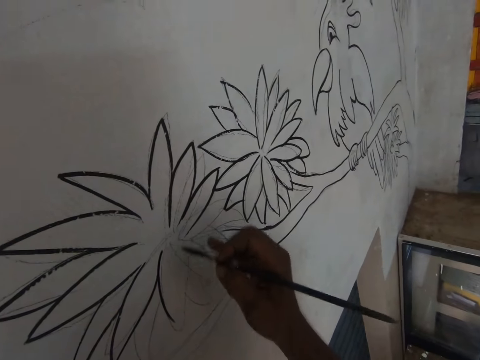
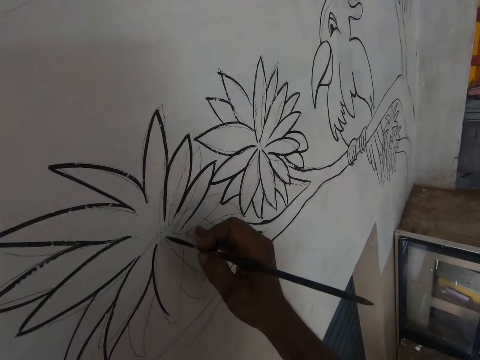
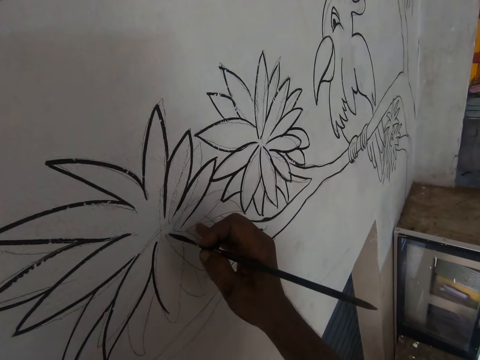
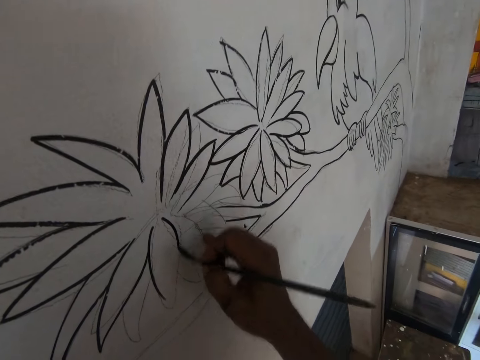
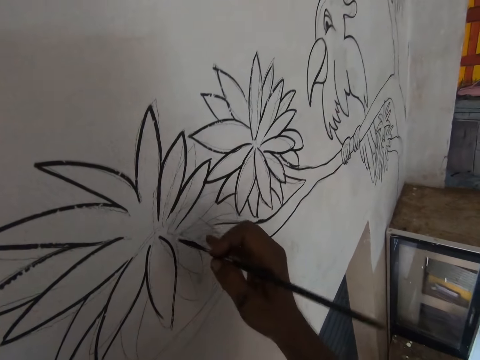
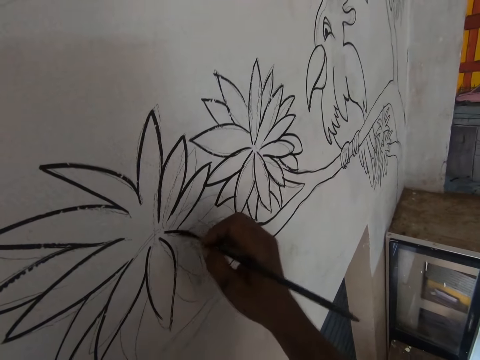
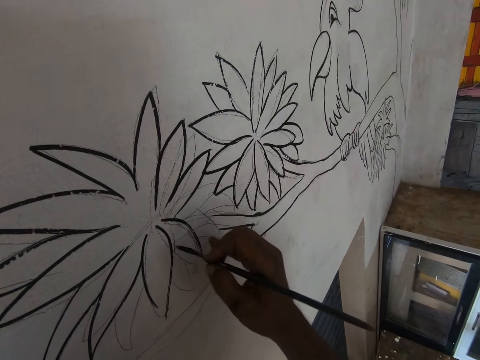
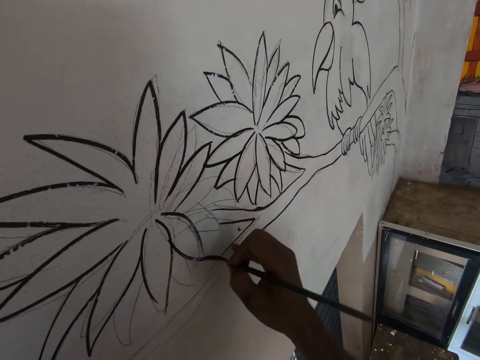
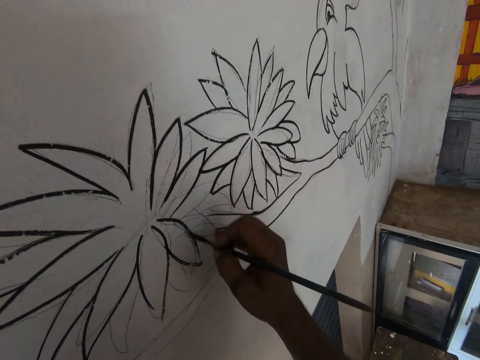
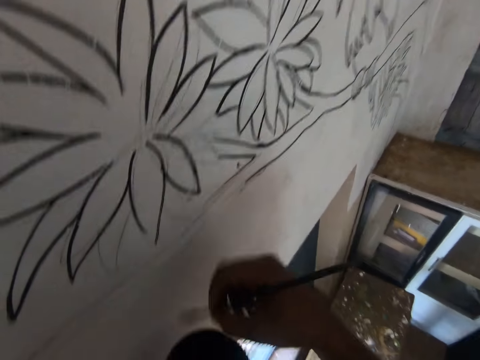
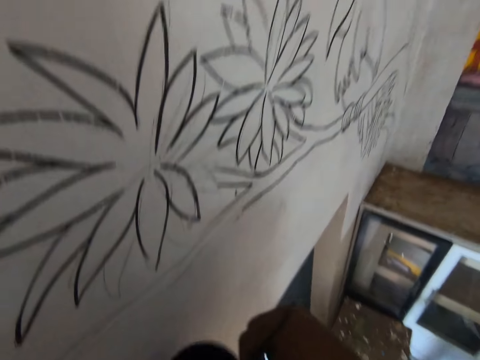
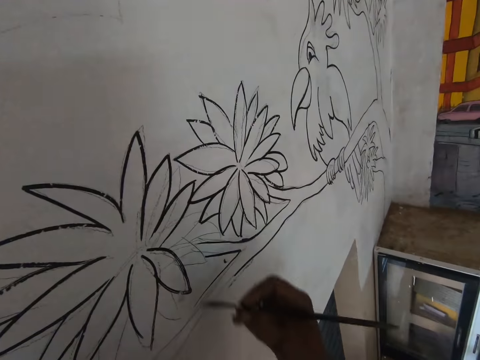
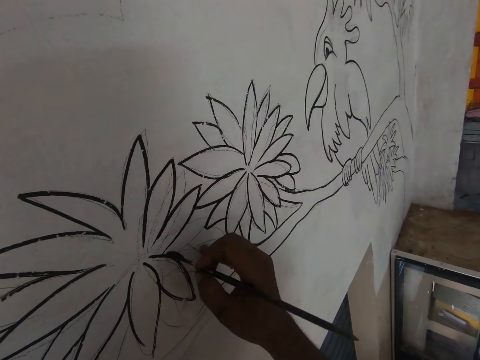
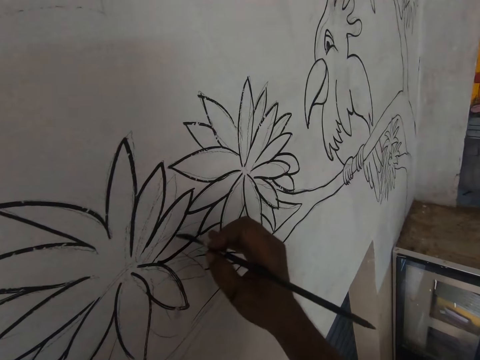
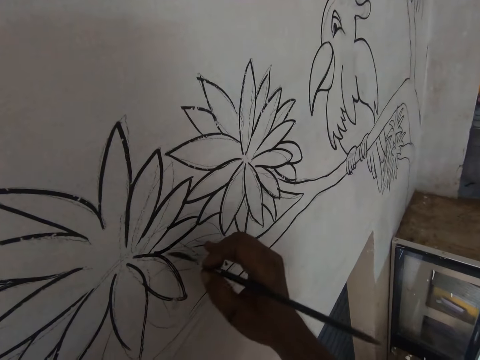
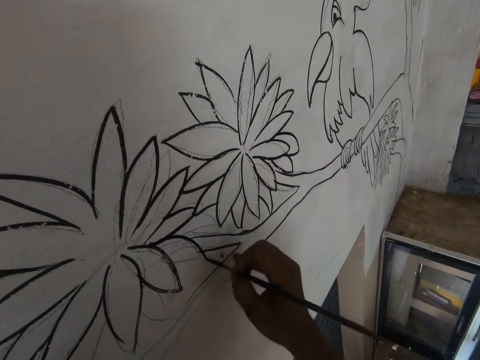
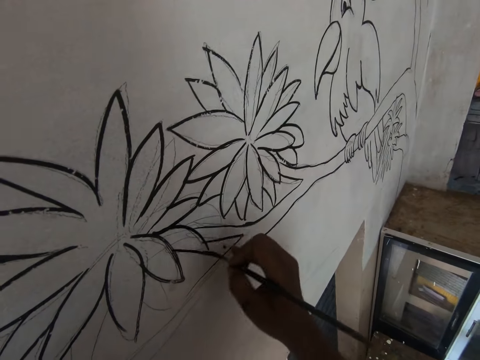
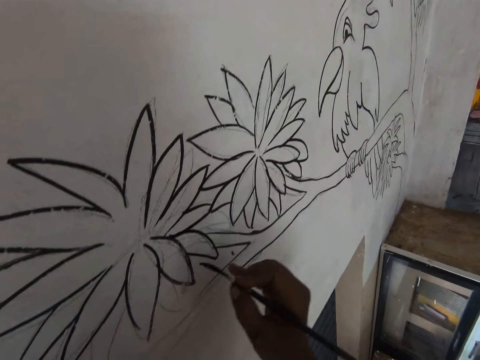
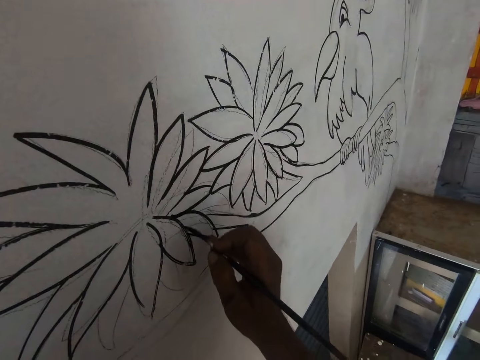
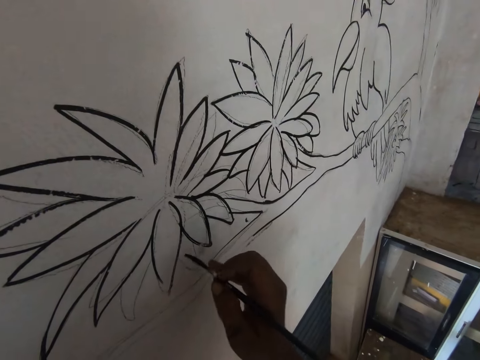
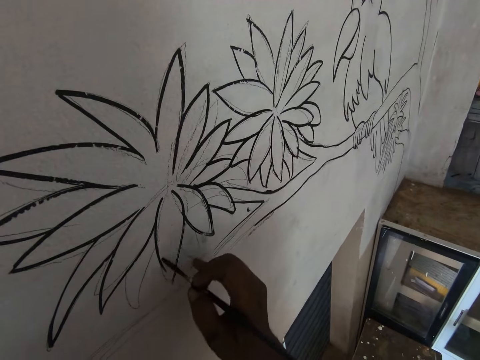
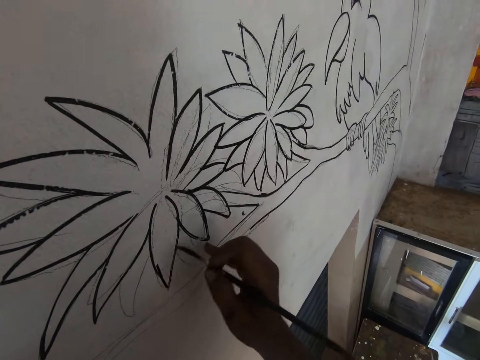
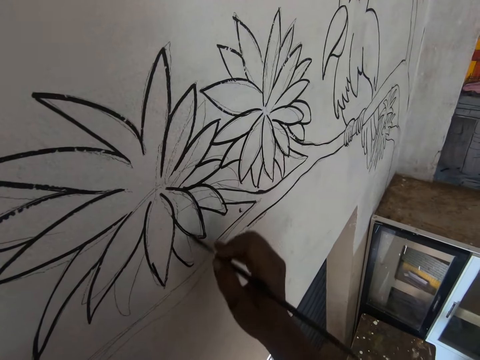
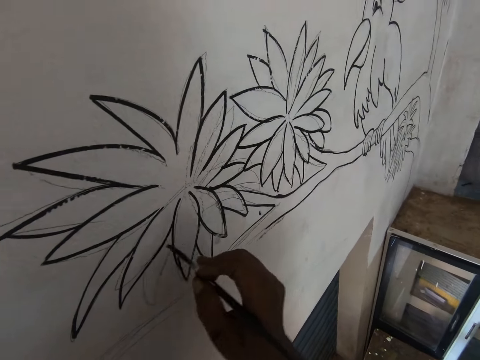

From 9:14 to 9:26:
The camera wearer paints the drawing on the wall with black paint. They dip the paint brush in the paint. They draw an art with the paint brush.

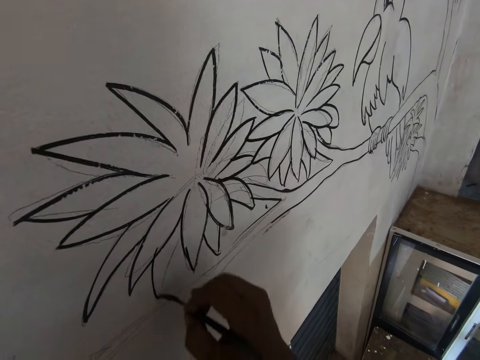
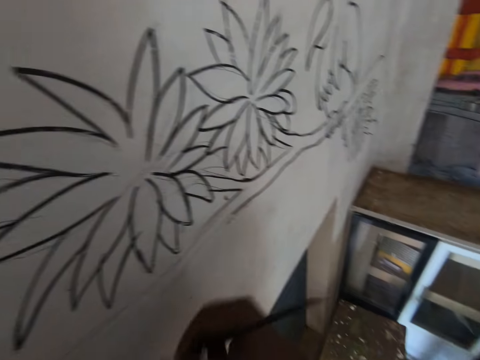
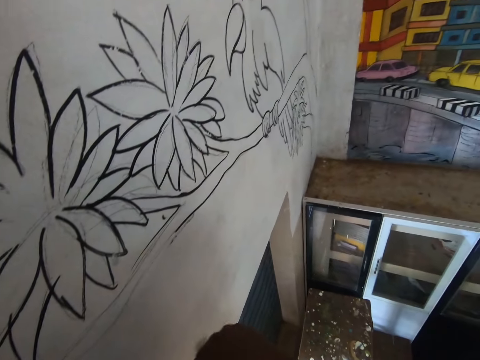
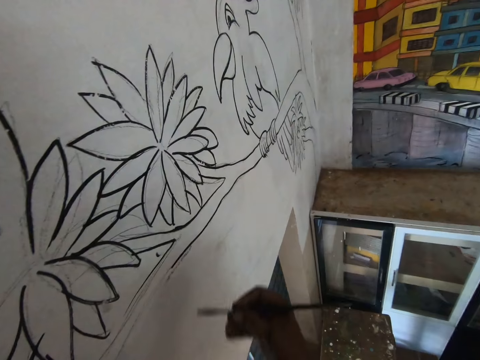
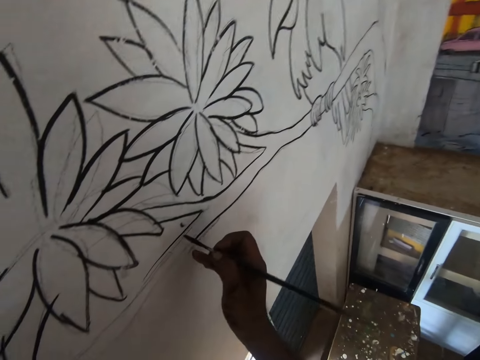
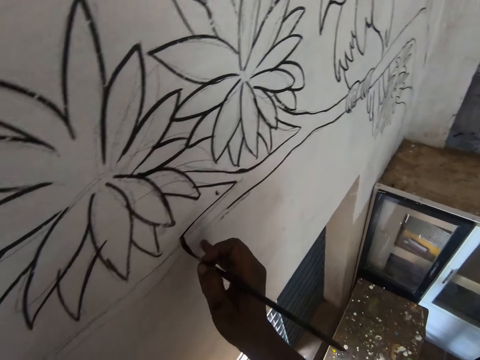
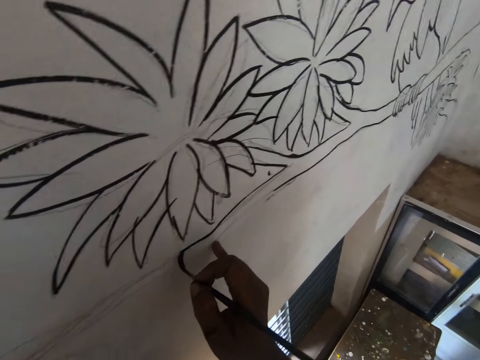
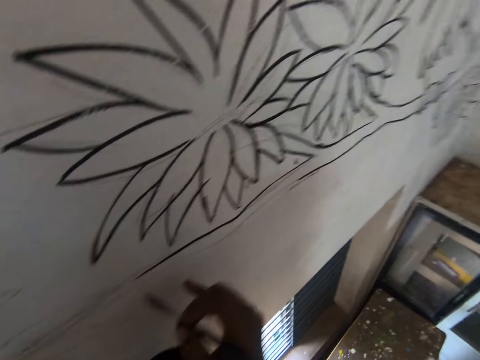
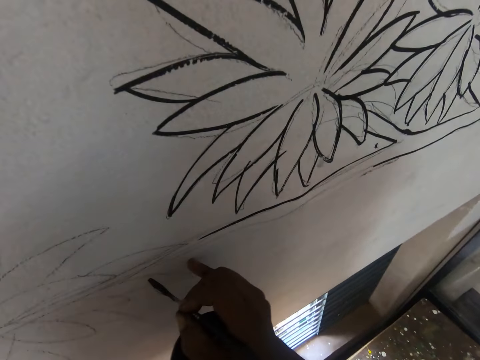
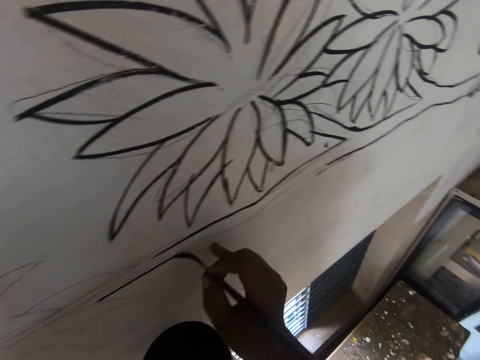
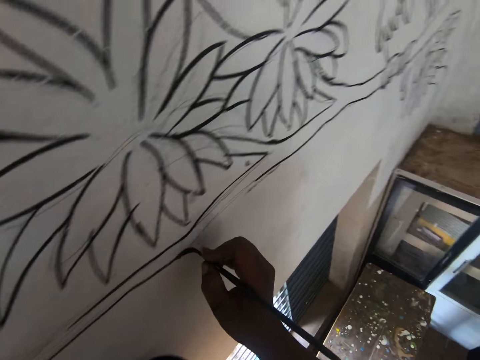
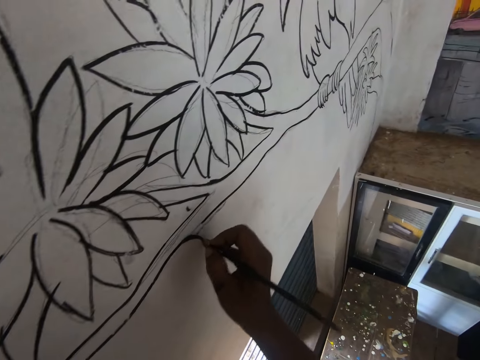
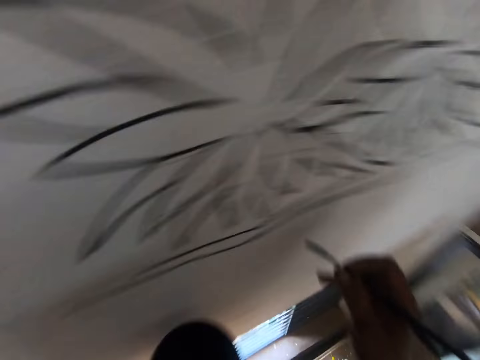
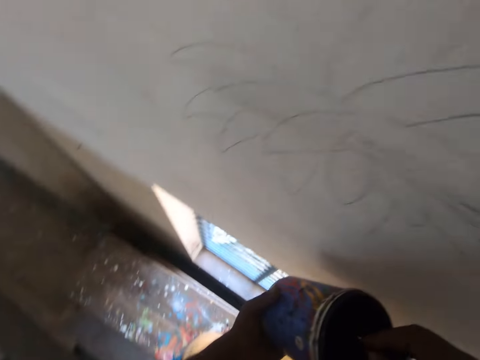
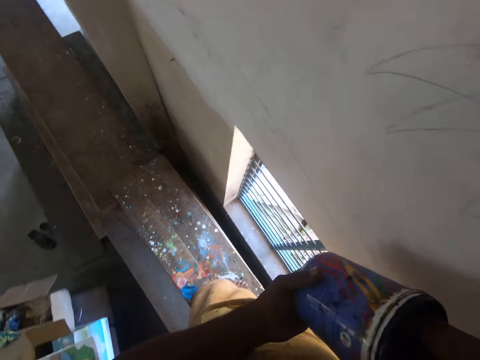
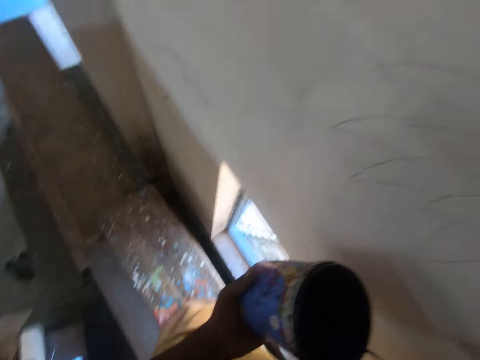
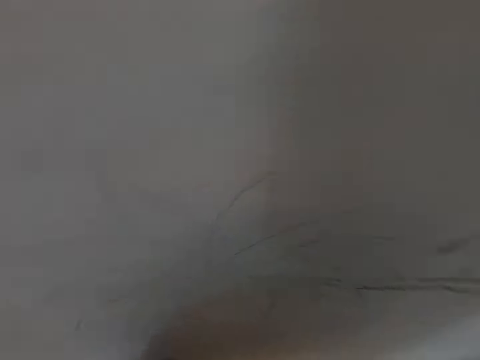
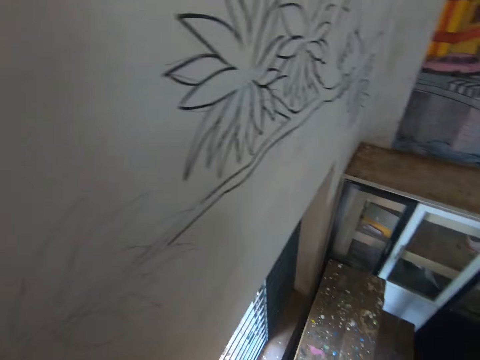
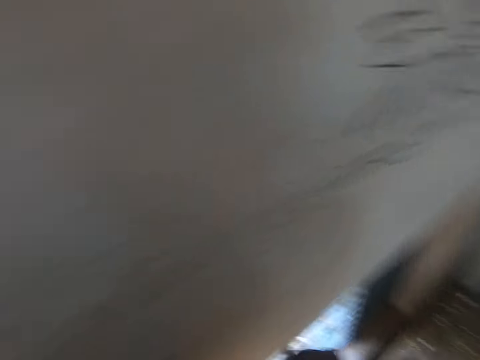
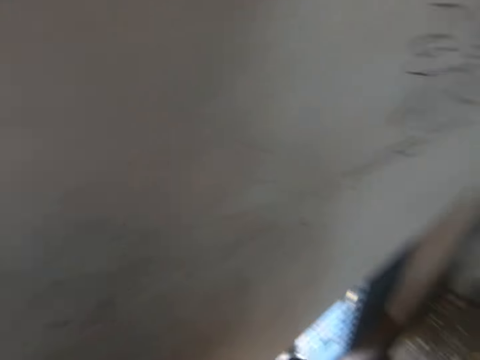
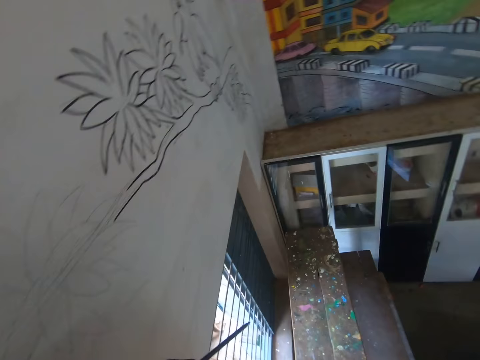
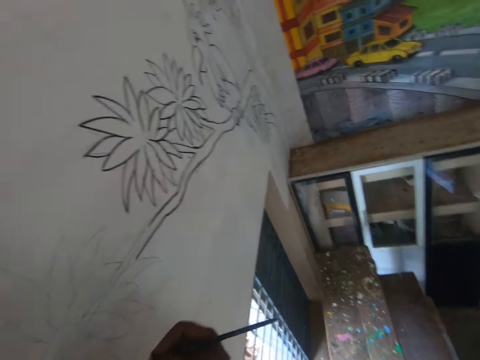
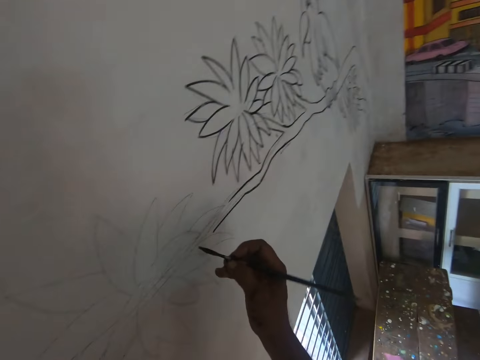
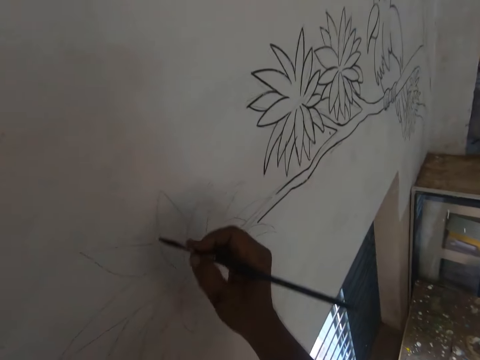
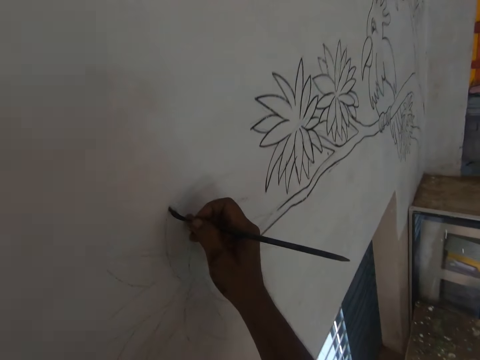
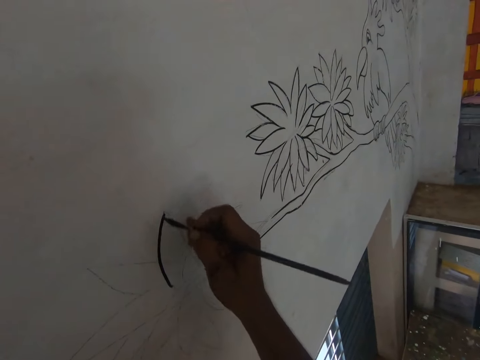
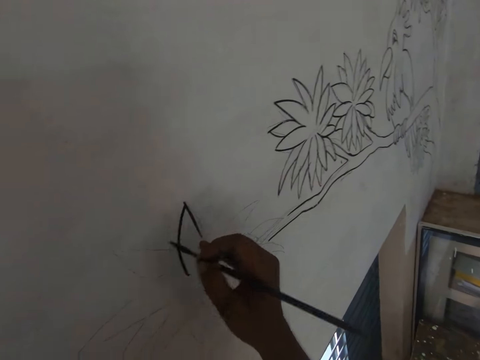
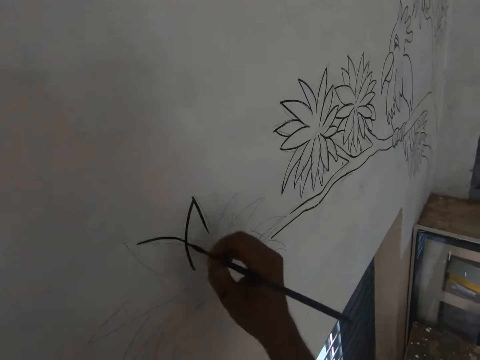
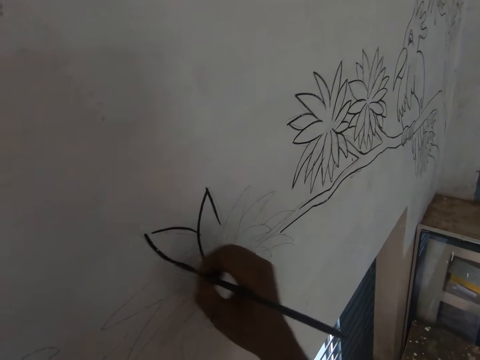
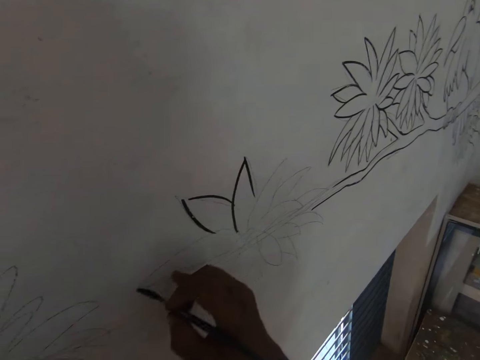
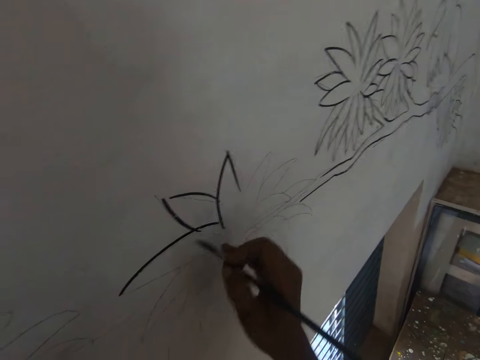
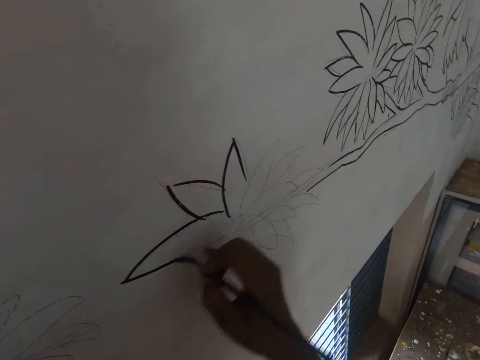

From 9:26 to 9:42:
The camera wearer dips the brush in the paint. They draw an art with the paint brush. They dip the paint brush in the paint. They look around. They draw an art with the paint brush.
